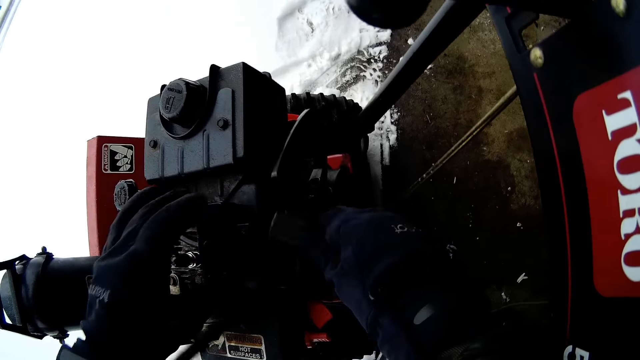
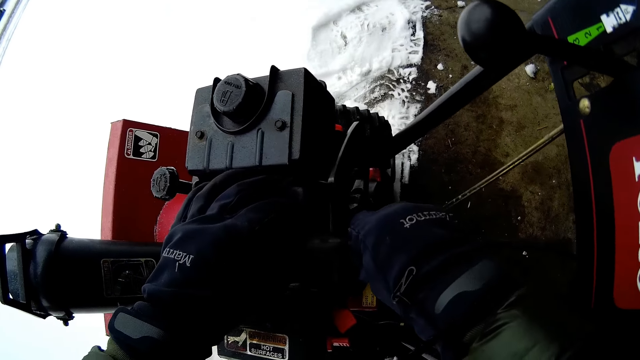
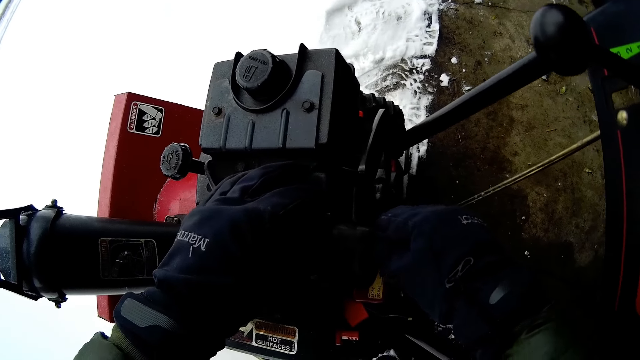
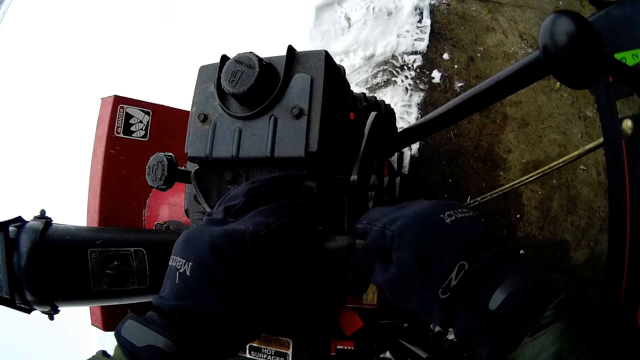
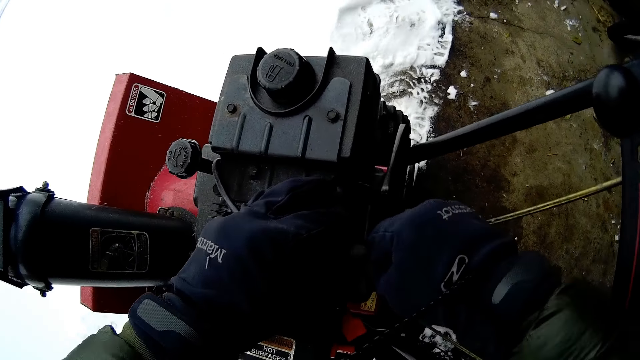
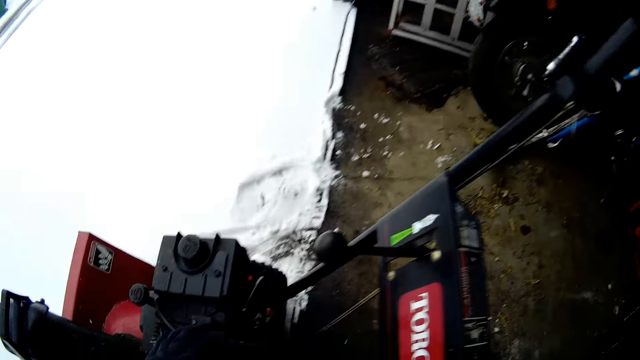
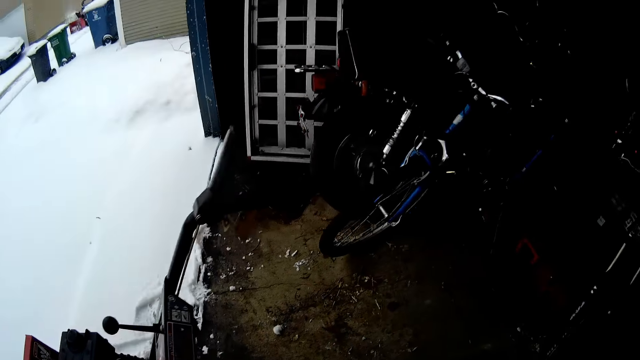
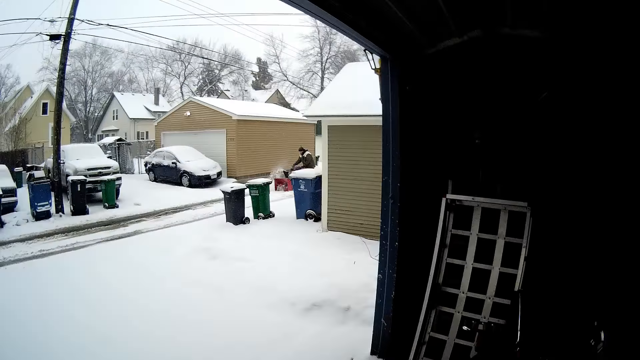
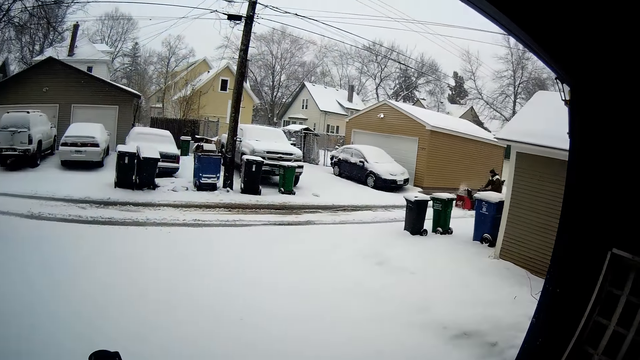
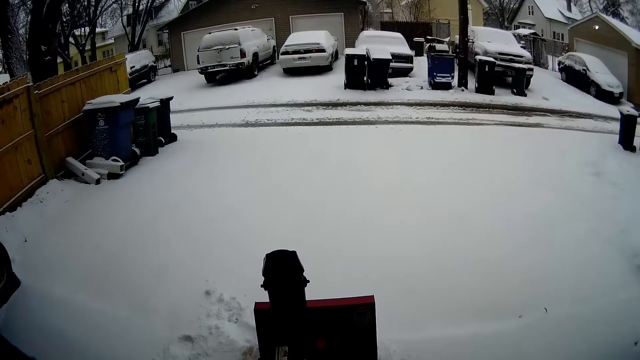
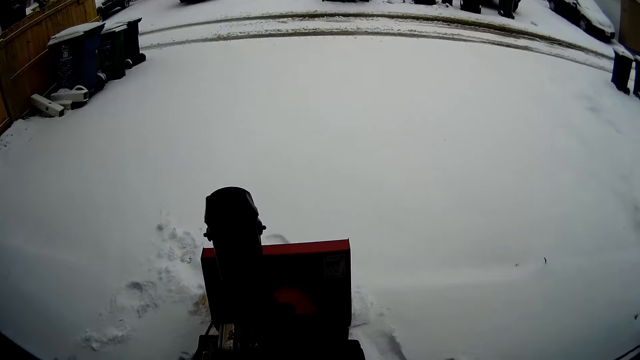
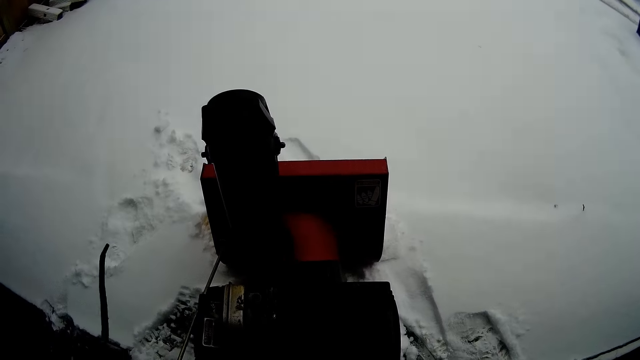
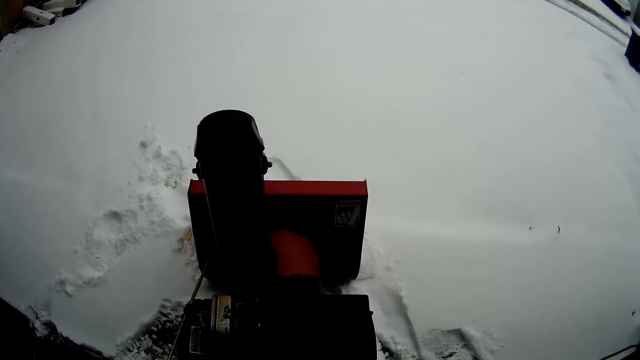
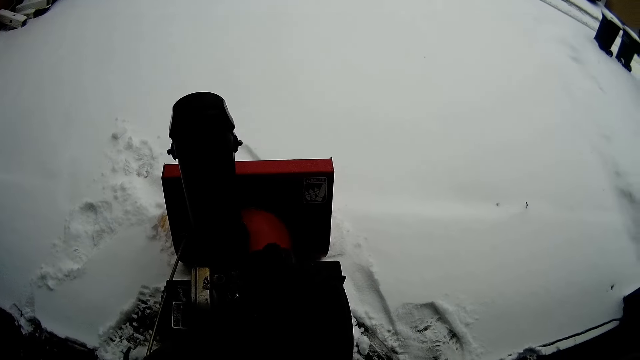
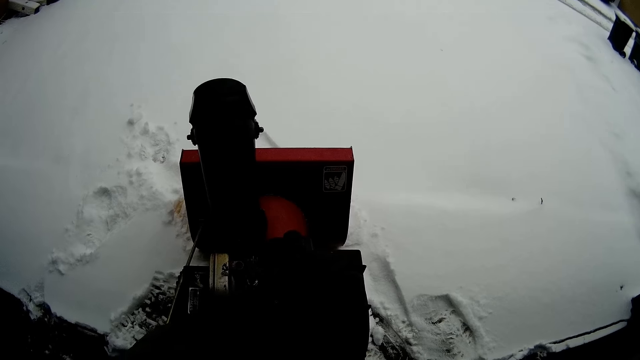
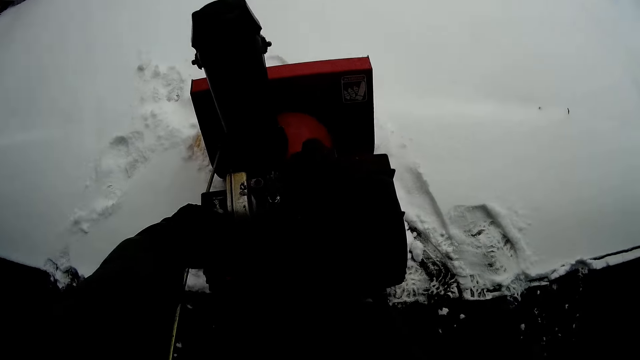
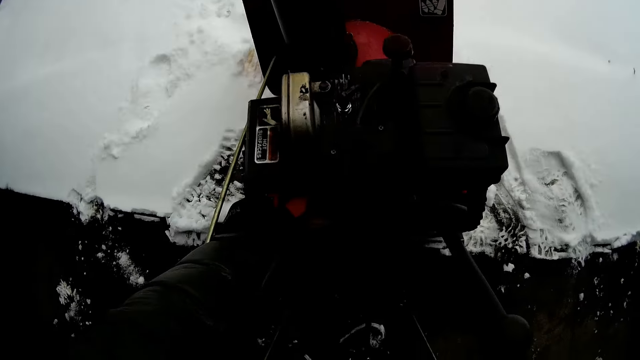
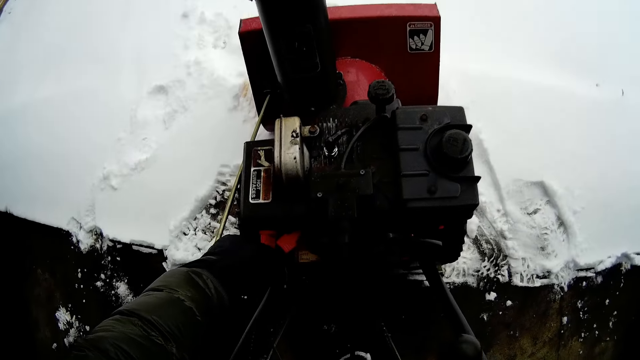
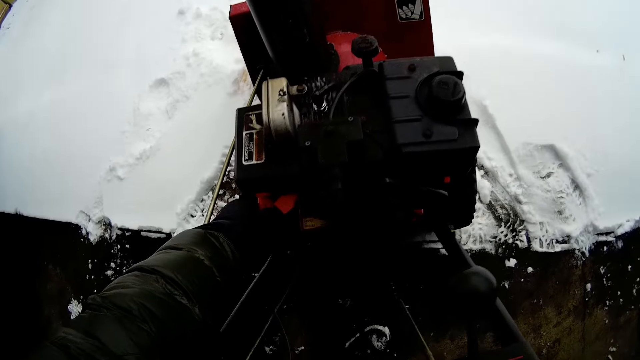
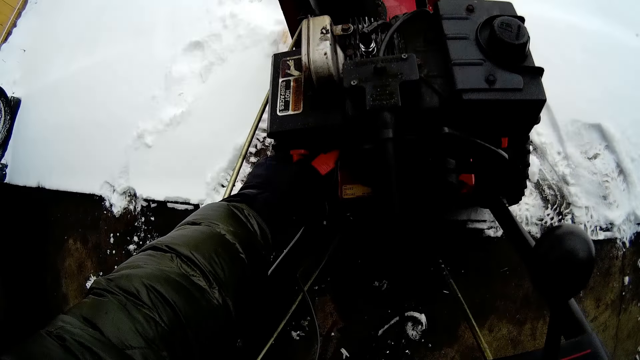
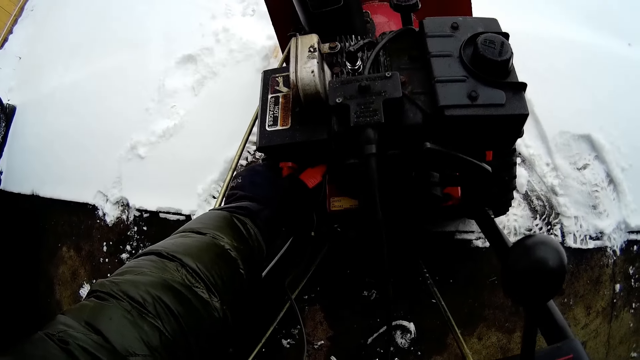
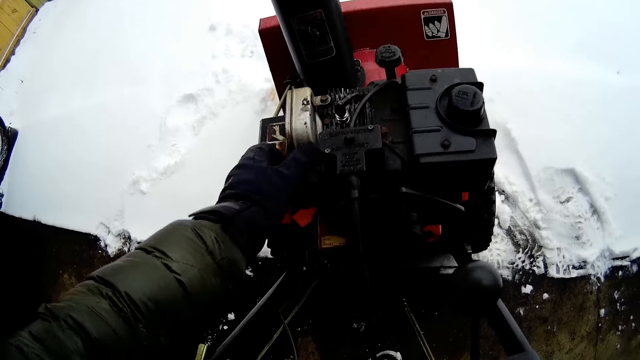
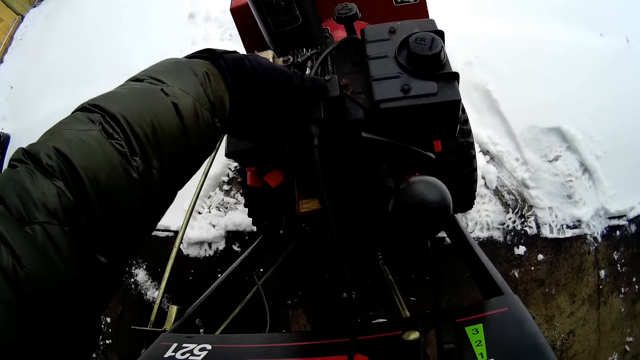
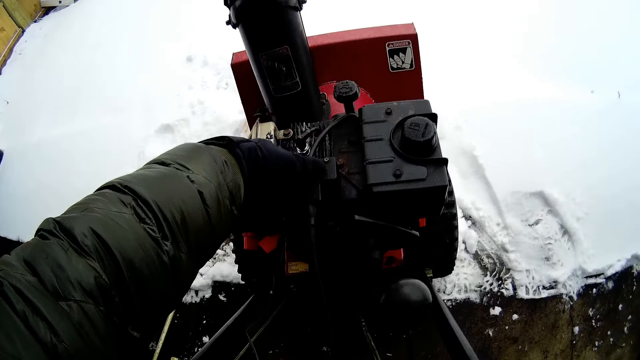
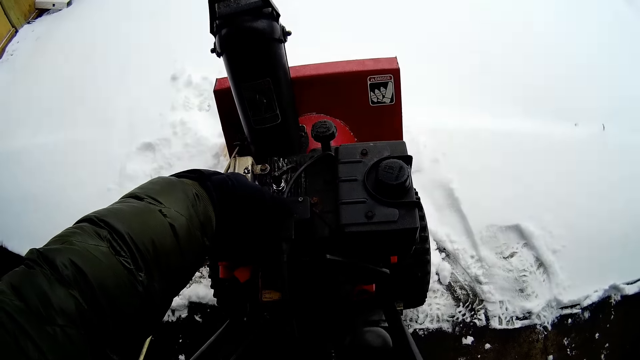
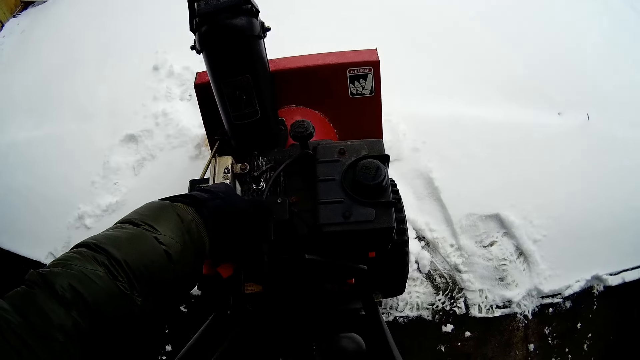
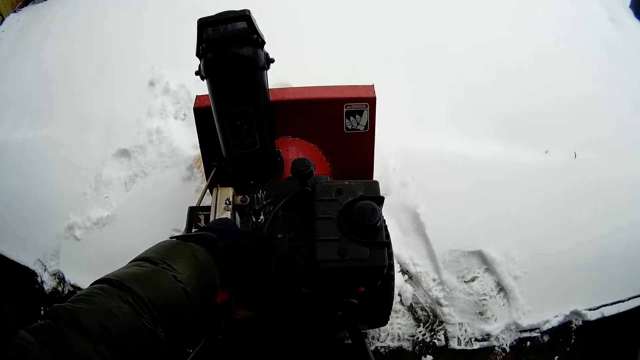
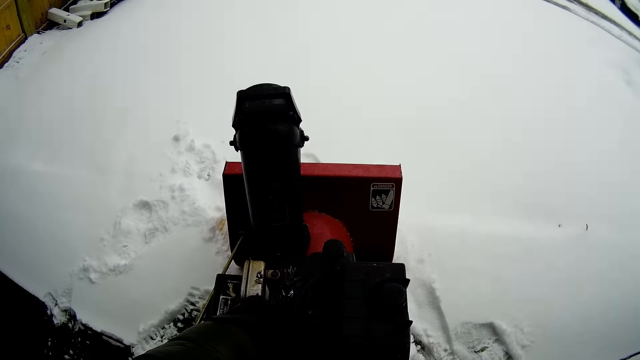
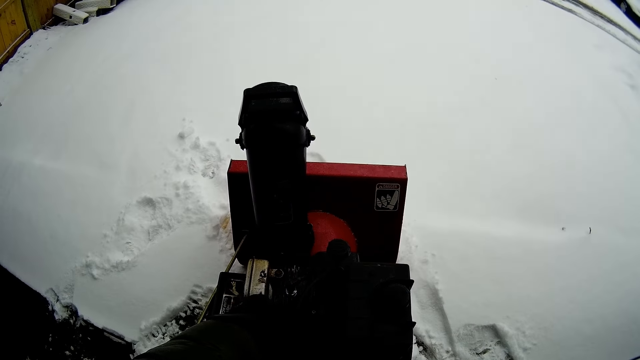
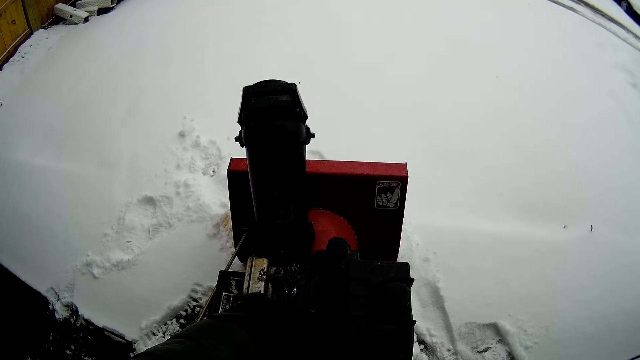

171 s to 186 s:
The camera wearer plugs in the wire to the snow flite. They look outside. They touch a wire. They touch the snow flite.

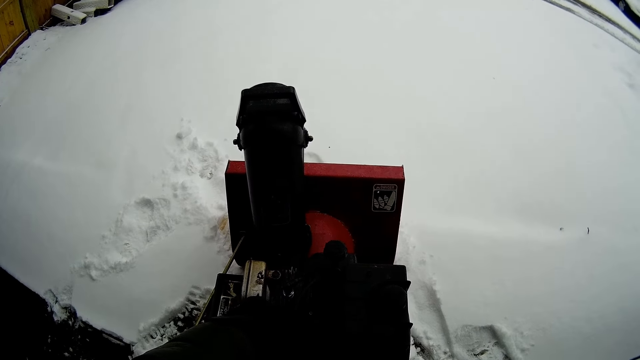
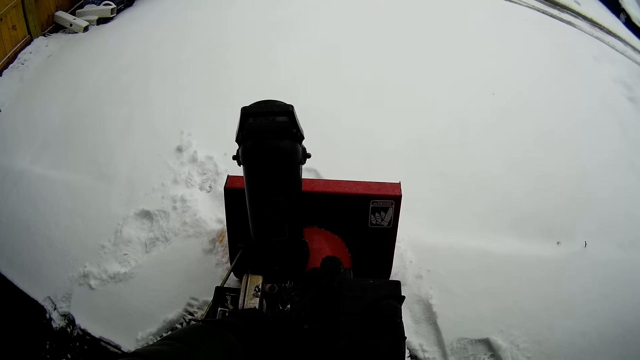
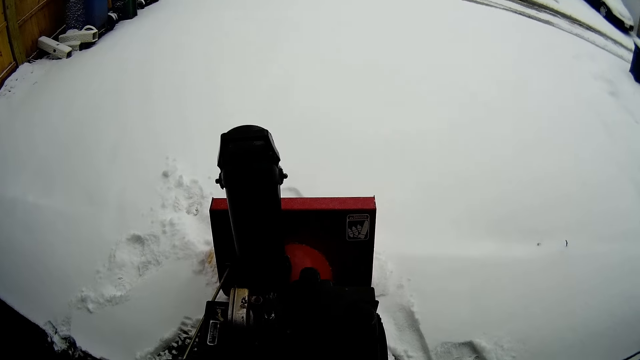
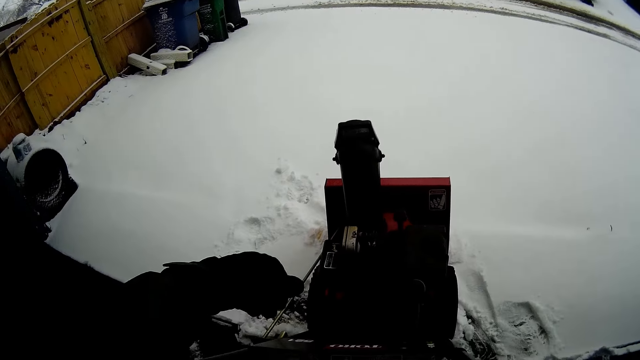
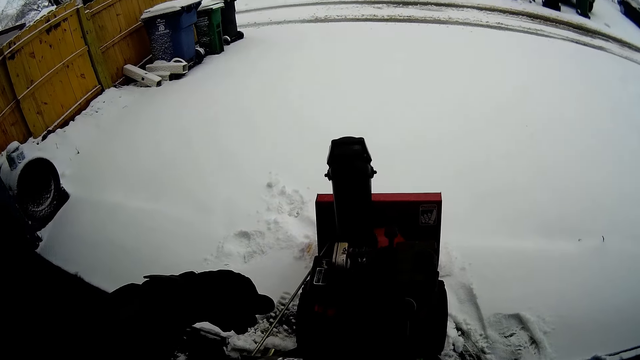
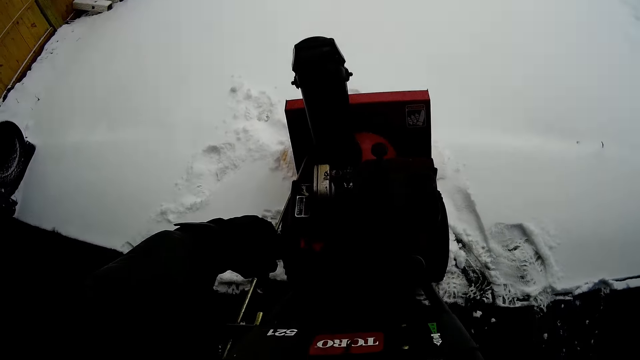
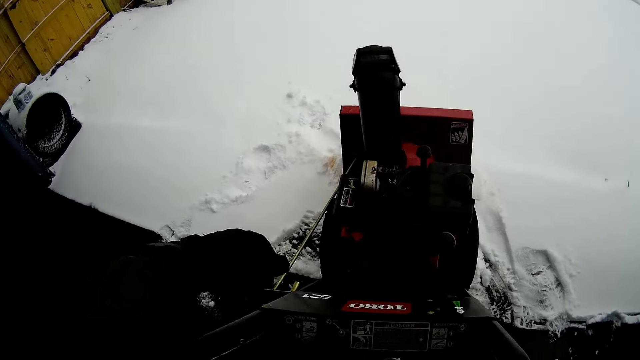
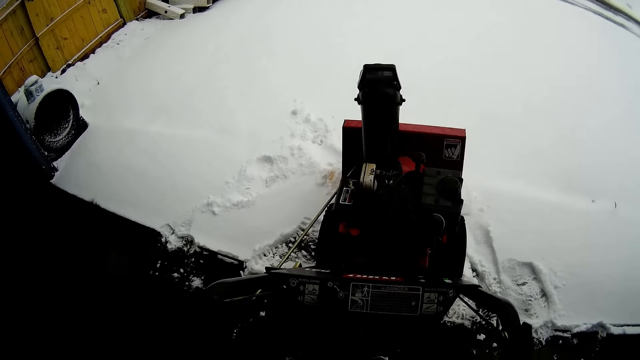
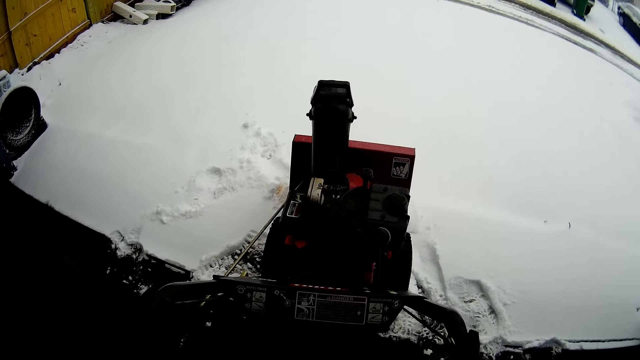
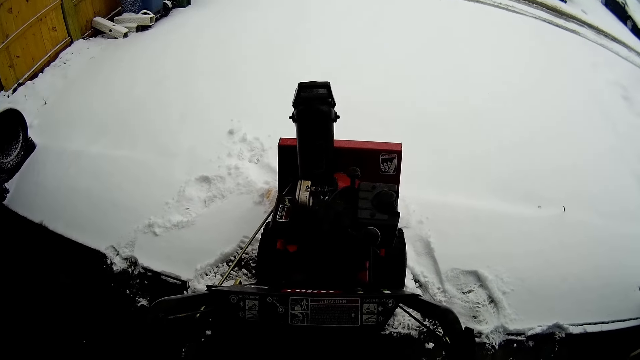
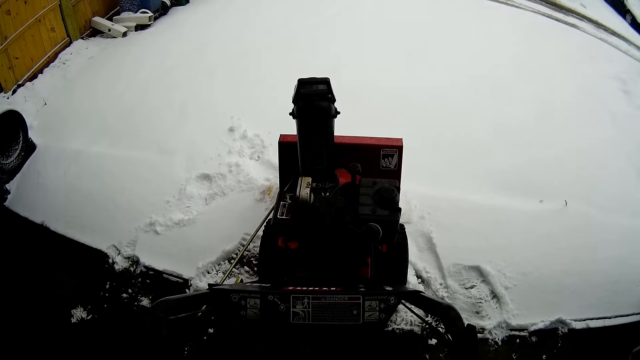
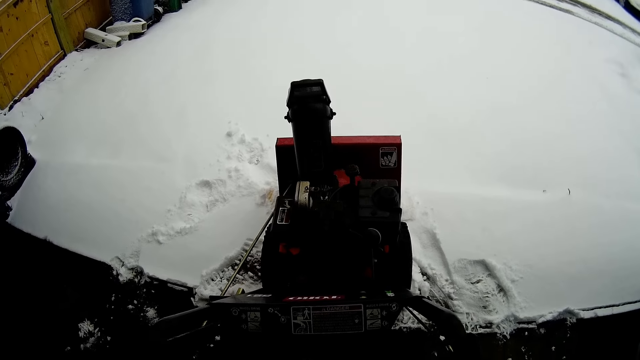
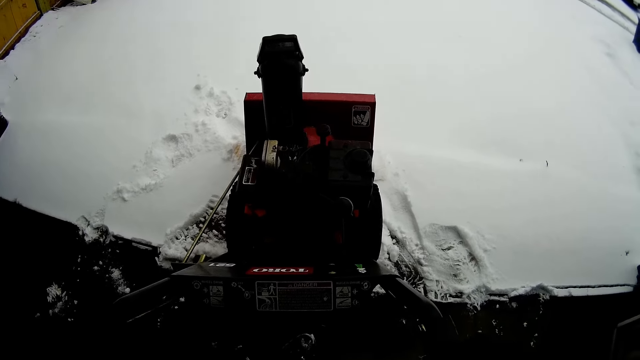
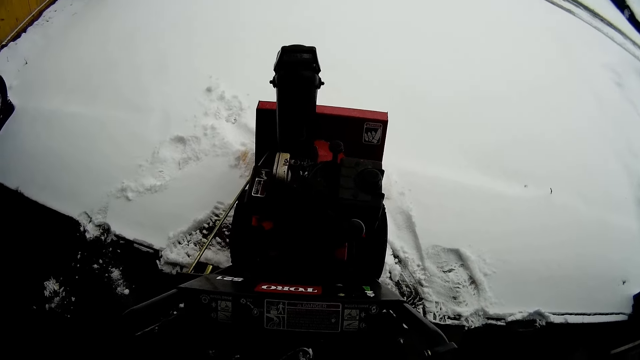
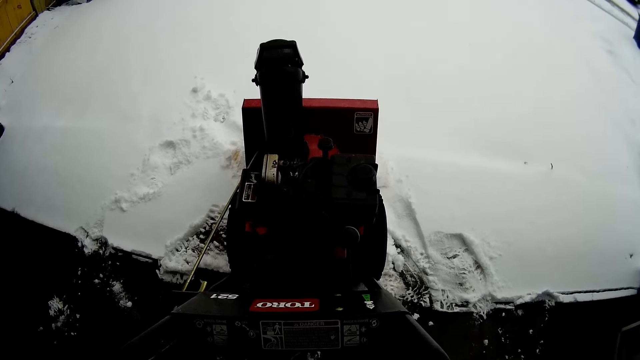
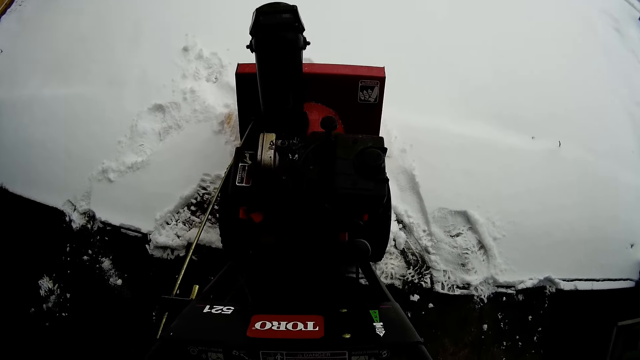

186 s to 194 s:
The camera wearer holds the snow flite handles. They touch the snow mini skid.
